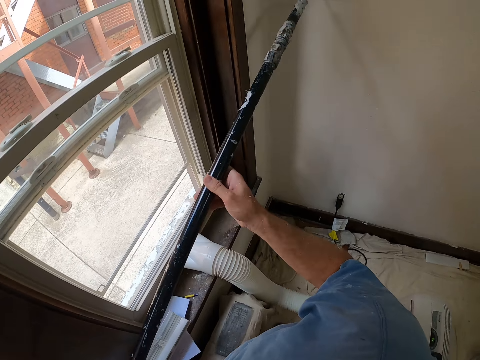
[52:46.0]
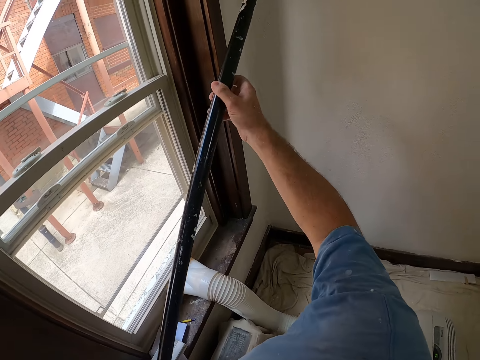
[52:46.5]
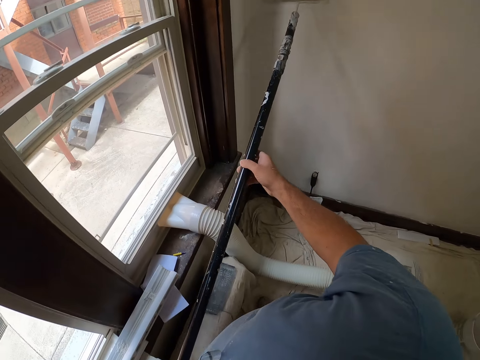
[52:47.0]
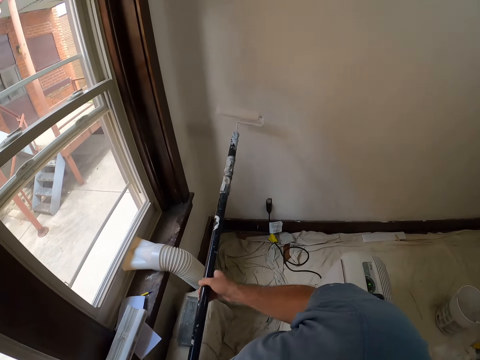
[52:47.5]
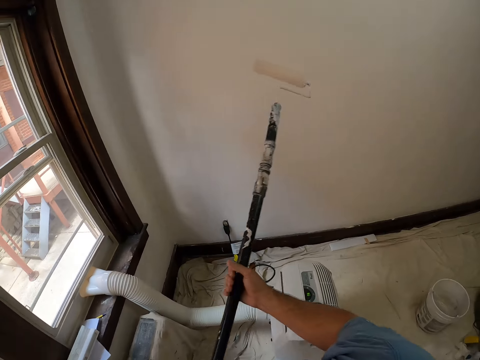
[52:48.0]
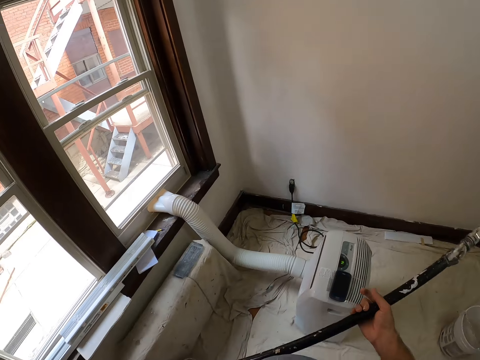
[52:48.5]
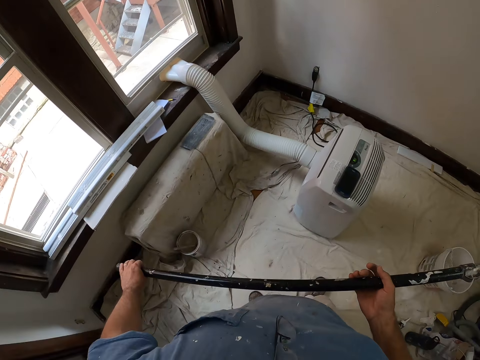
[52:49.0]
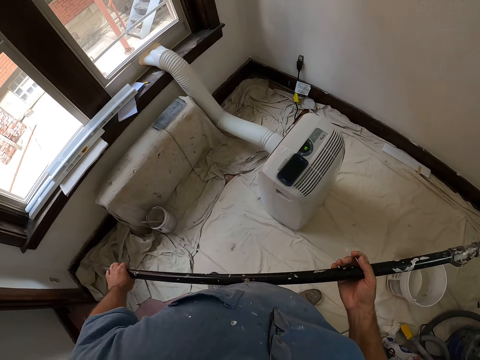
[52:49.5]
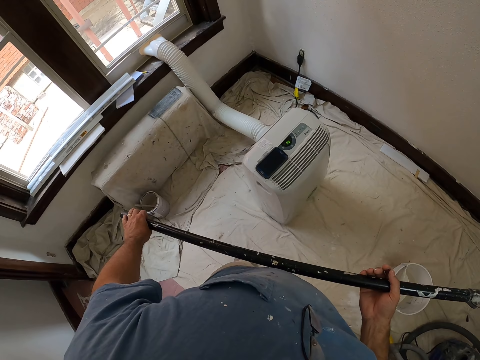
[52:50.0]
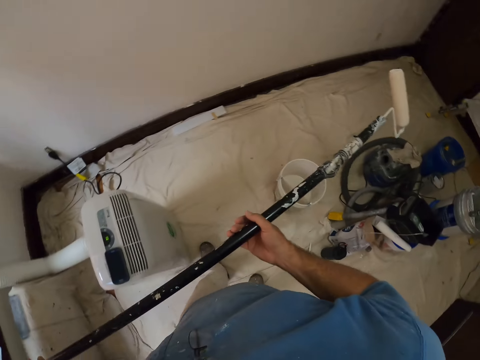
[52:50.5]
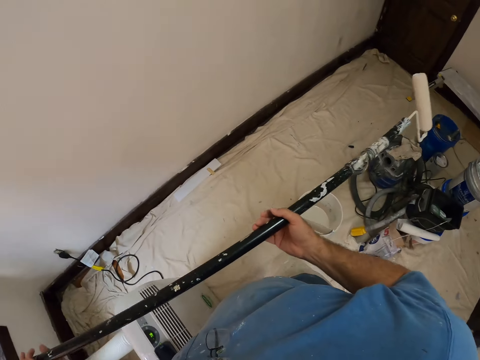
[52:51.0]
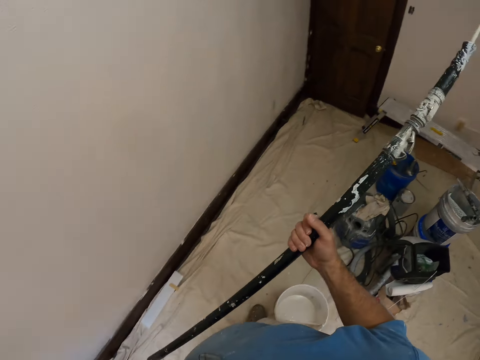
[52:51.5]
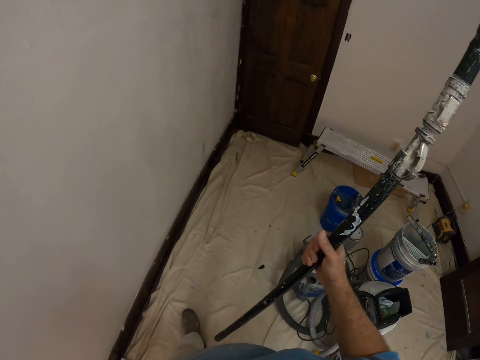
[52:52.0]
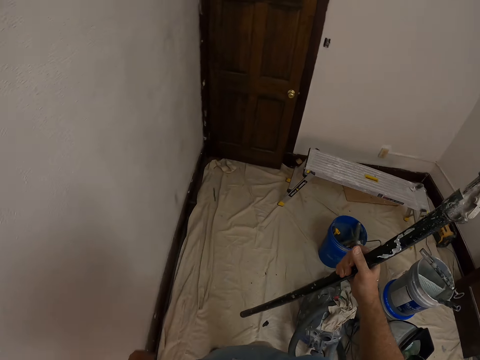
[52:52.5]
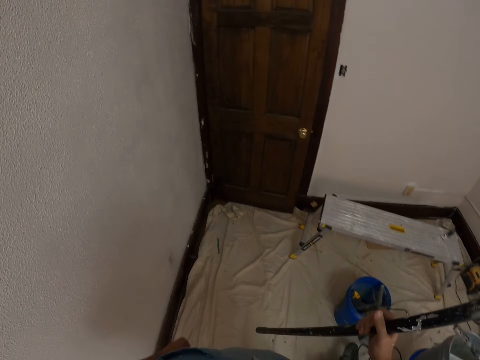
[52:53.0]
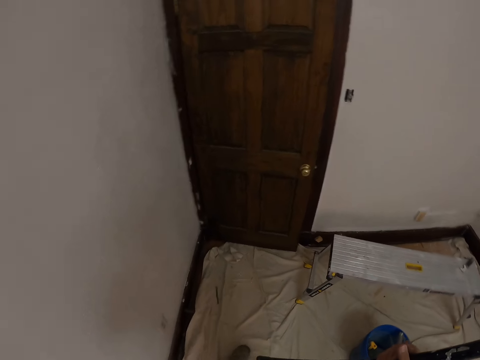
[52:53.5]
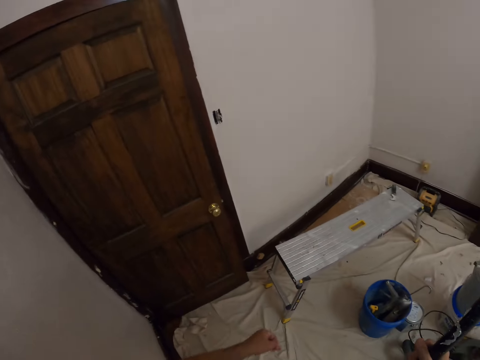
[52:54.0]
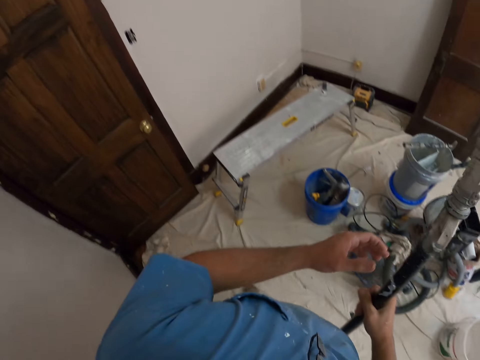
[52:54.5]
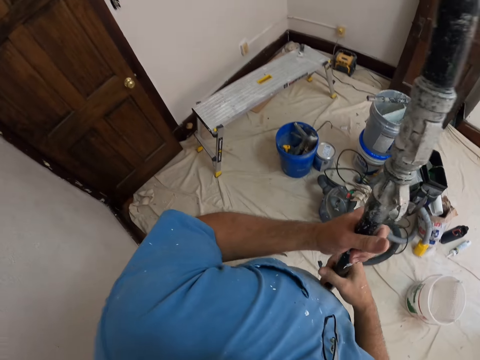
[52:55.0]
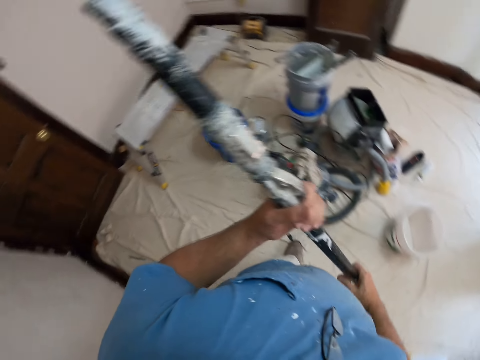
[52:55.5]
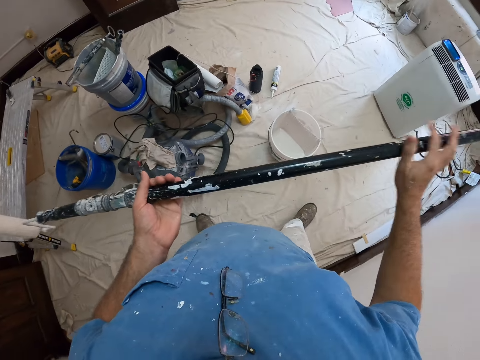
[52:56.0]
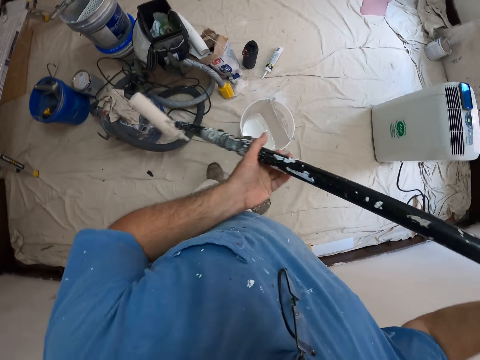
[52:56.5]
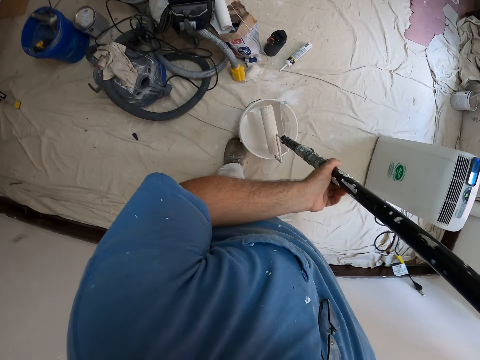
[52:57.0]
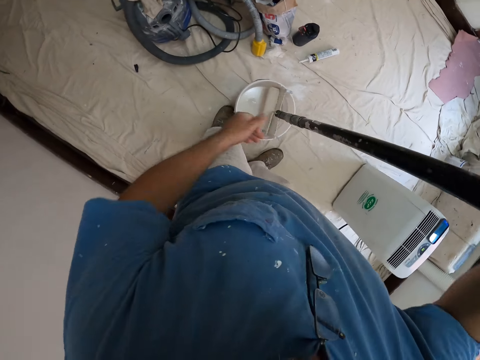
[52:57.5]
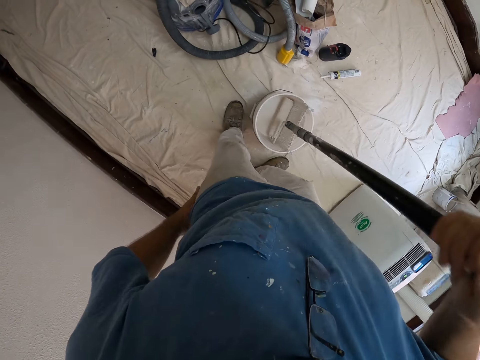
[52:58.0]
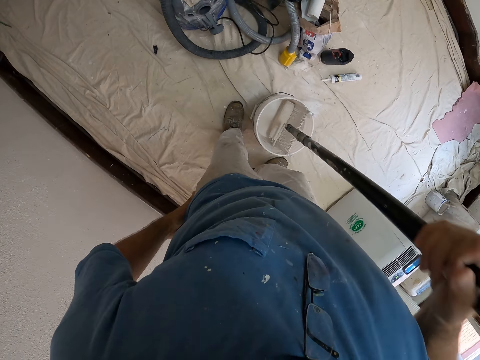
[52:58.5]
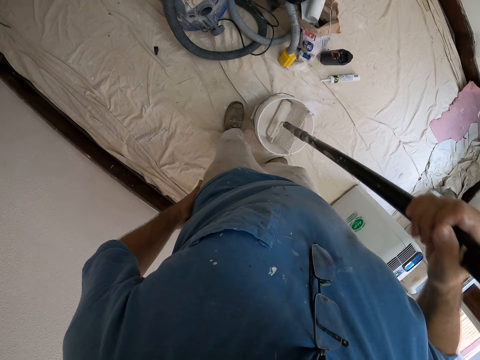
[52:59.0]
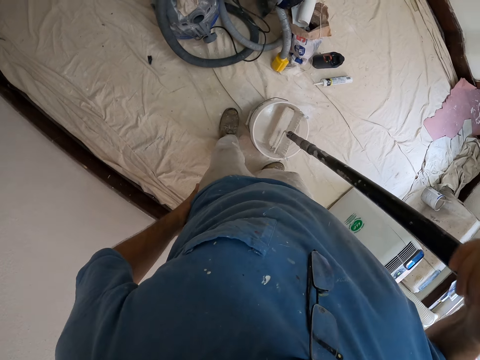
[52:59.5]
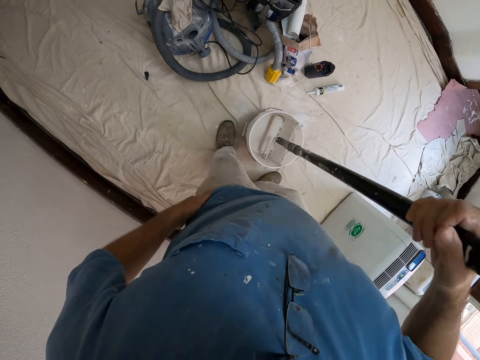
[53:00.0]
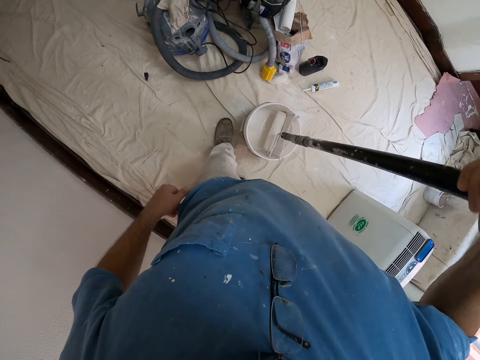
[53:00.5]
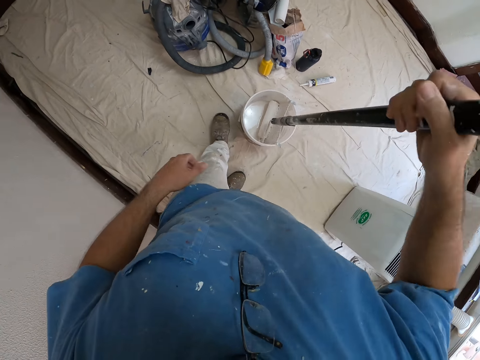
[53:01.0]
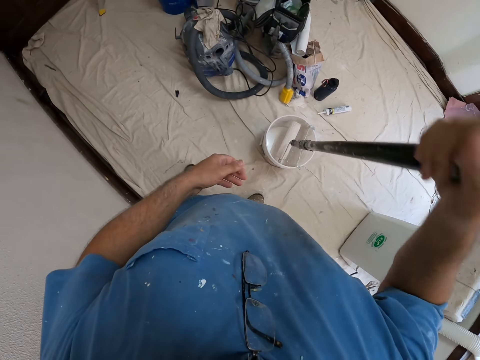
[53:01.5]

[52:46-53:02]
The camera wearer holds a roller brush. They walk around the room. They rotate the roller brush. They dip the roller brush in a paint can. They touch a waist.

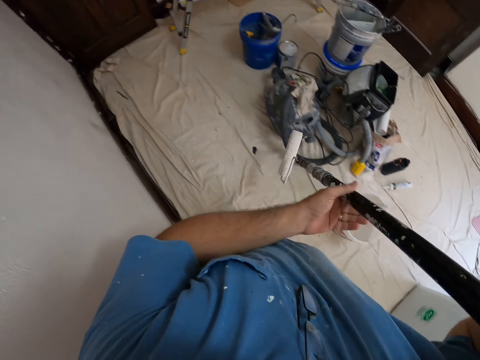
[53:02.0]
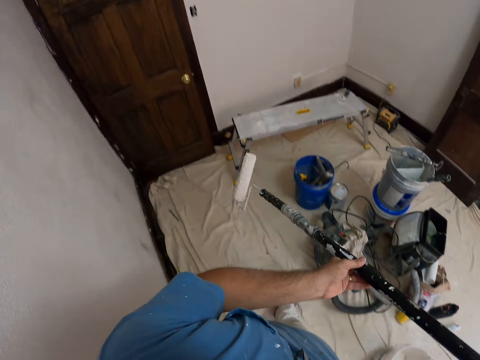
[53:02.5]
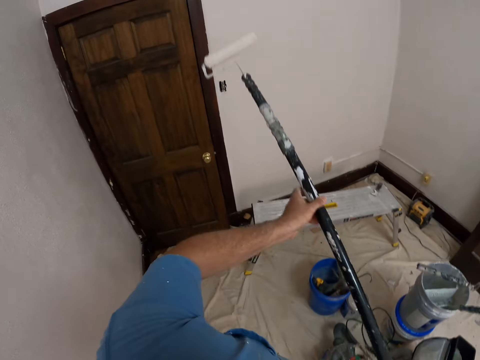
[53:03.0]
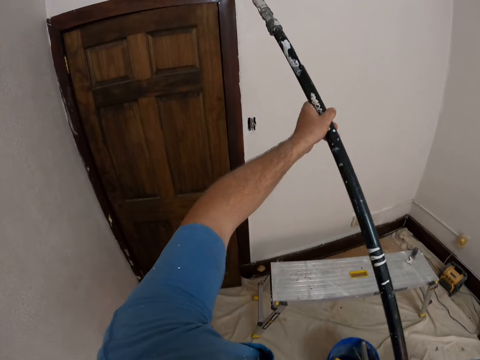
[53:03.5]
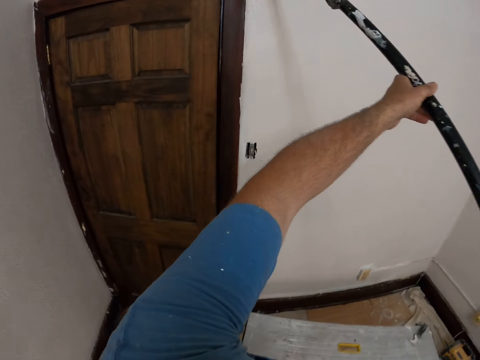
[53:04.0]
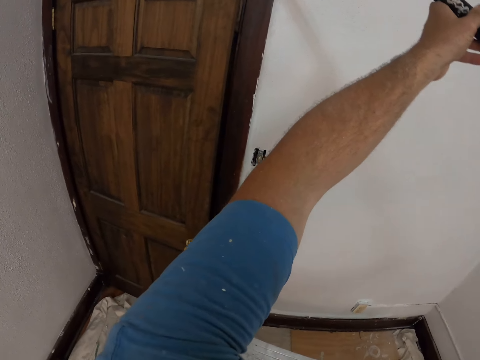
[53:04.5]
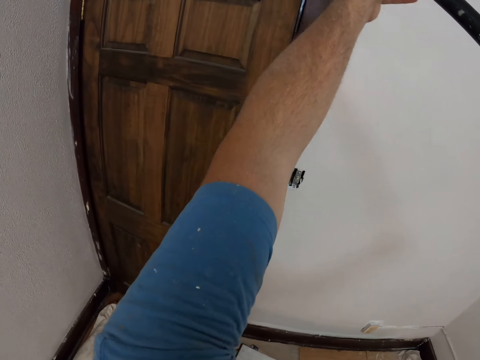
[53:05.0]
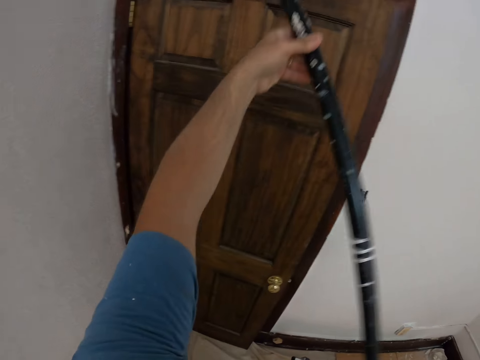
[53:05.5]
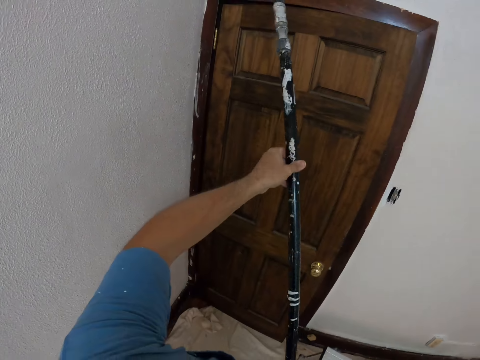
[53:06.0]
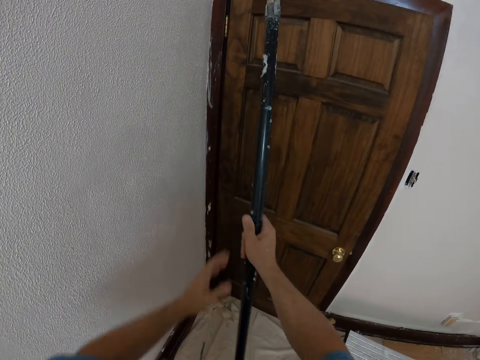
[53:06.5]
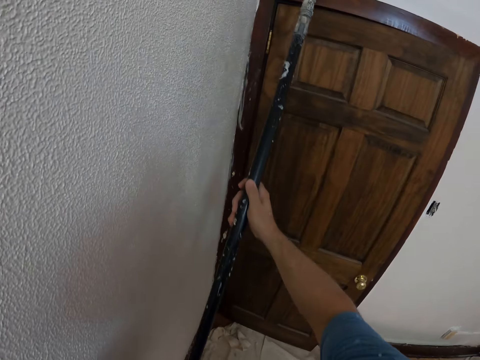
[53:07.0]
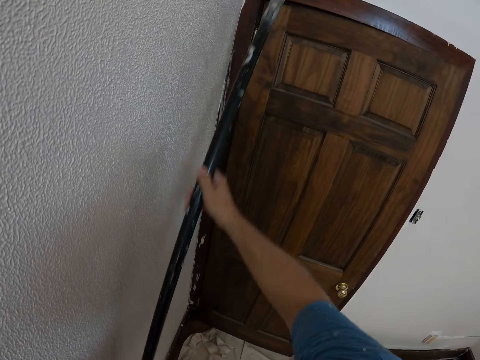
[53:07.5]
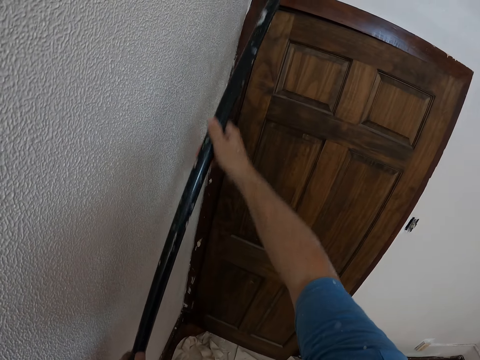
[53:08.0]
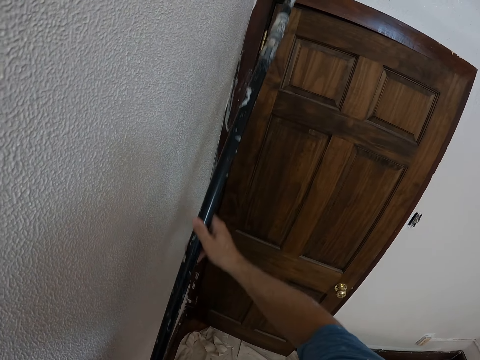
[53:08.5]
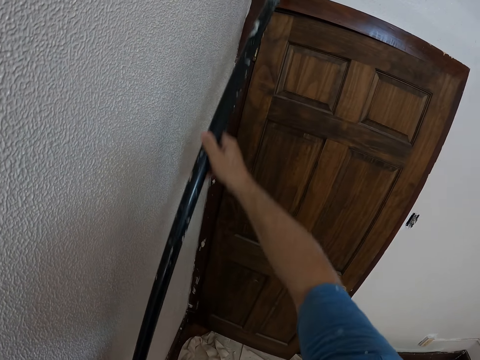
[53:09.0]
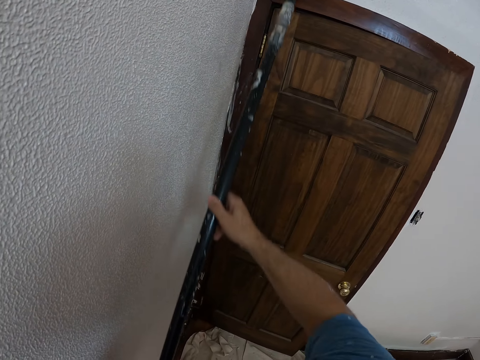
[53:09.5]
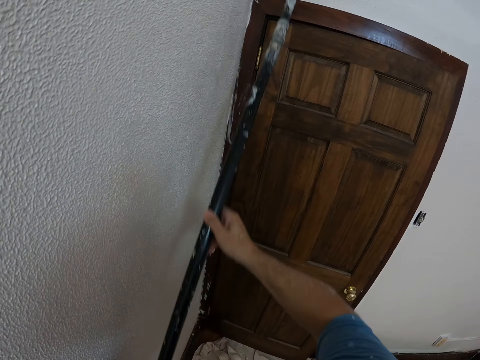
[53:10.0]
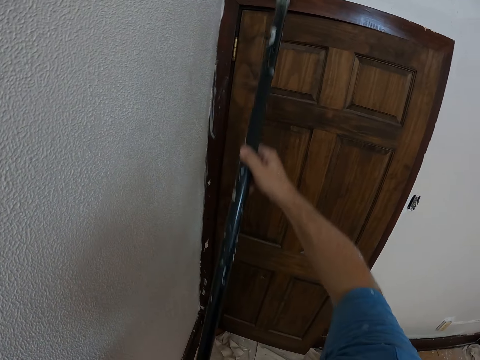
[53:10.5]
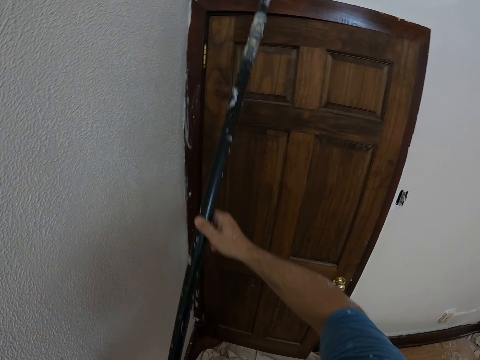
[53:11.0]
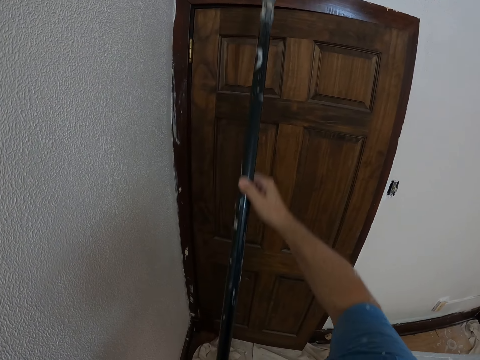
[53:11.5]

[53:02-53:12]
The camera wearer holds up a roller brush. They move towards the wall. They paint the wall with the long roller brush. They put down a hand.
